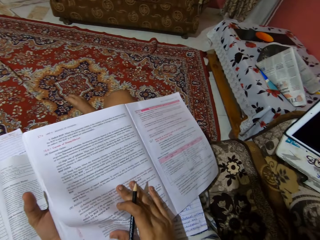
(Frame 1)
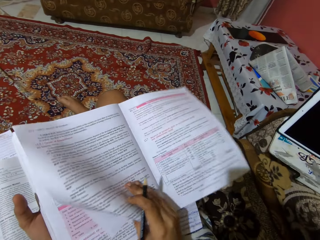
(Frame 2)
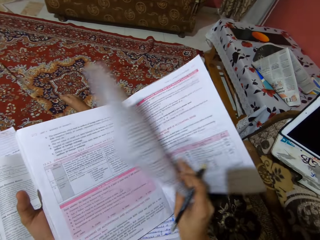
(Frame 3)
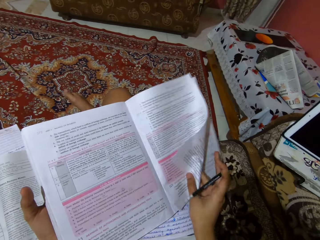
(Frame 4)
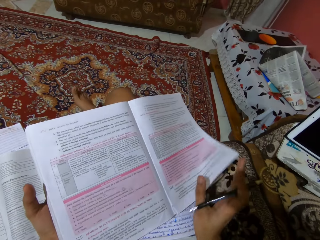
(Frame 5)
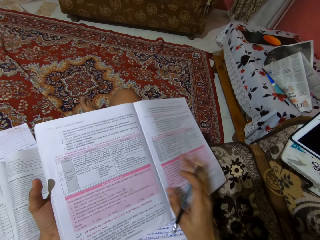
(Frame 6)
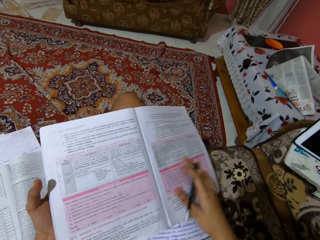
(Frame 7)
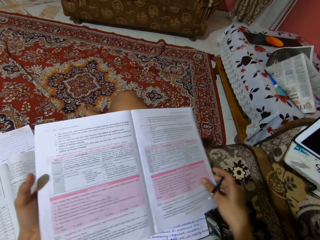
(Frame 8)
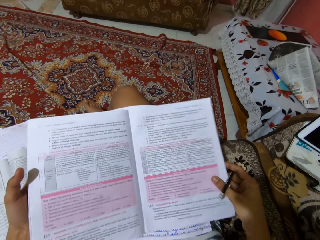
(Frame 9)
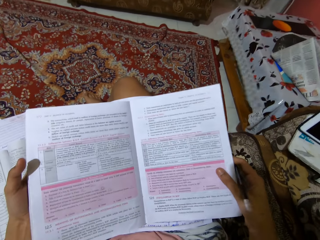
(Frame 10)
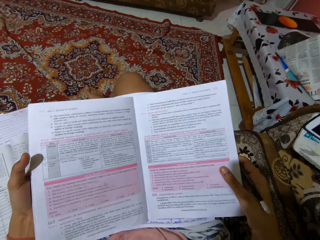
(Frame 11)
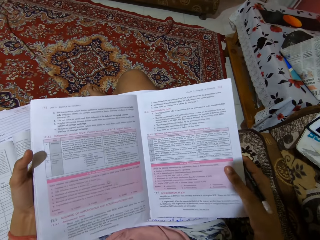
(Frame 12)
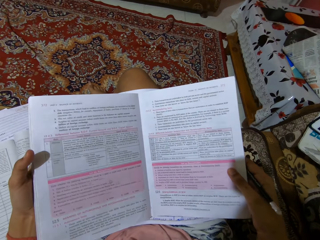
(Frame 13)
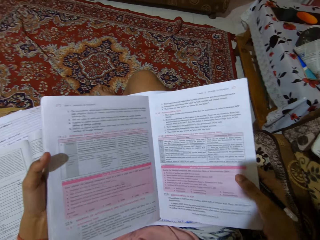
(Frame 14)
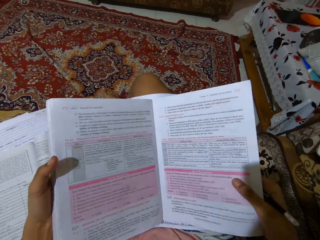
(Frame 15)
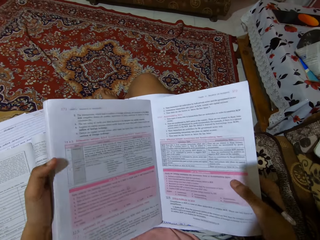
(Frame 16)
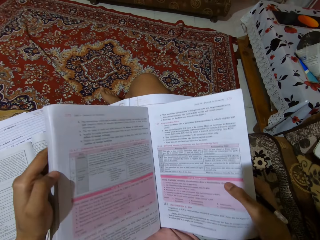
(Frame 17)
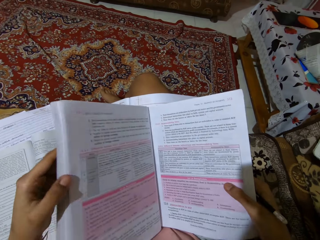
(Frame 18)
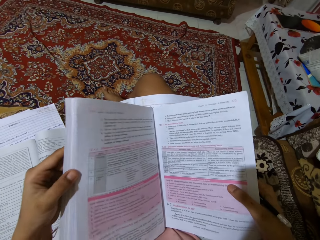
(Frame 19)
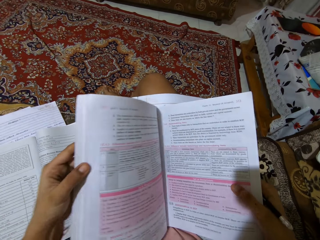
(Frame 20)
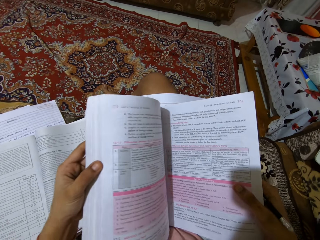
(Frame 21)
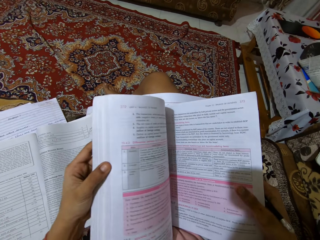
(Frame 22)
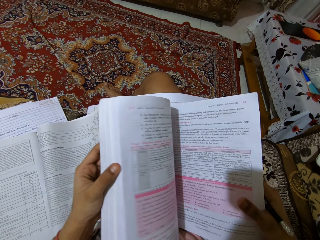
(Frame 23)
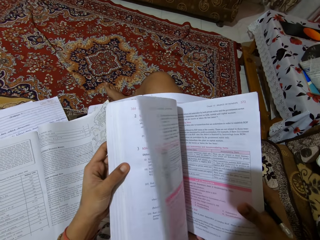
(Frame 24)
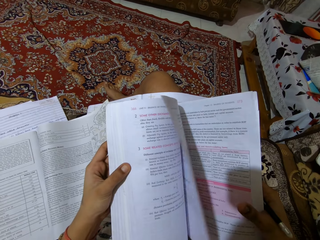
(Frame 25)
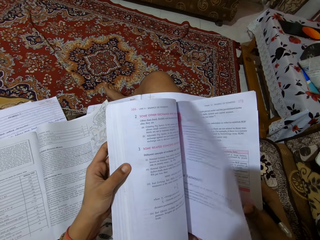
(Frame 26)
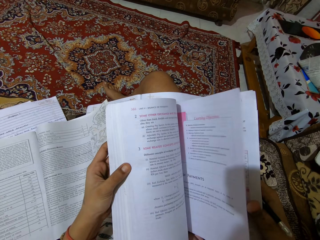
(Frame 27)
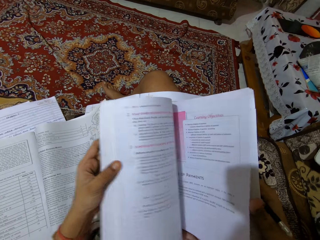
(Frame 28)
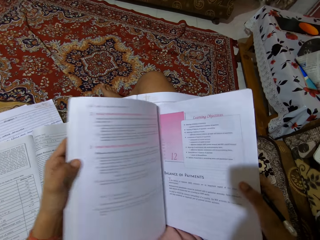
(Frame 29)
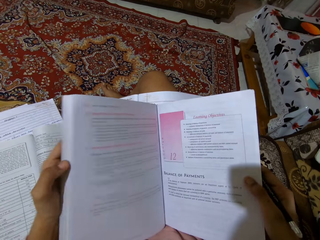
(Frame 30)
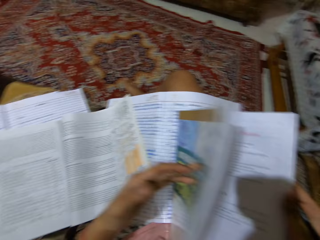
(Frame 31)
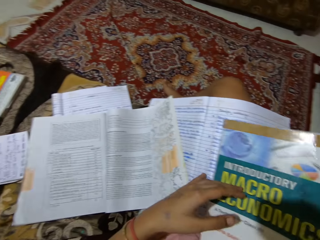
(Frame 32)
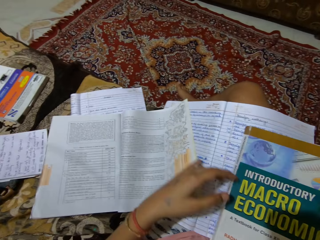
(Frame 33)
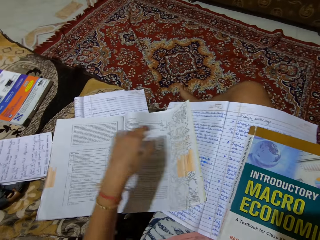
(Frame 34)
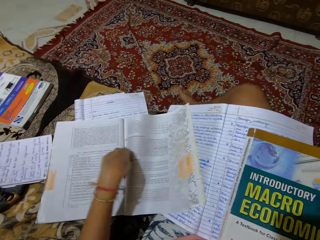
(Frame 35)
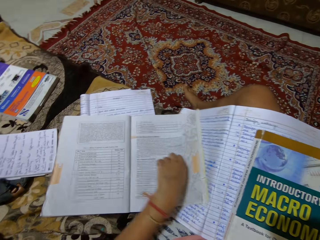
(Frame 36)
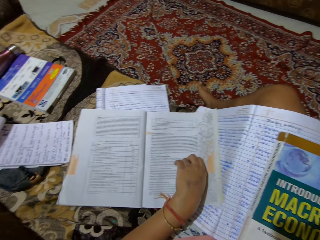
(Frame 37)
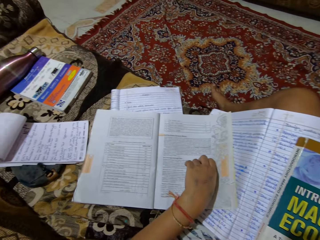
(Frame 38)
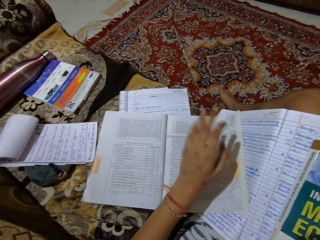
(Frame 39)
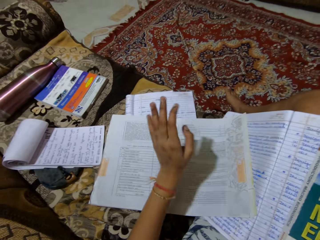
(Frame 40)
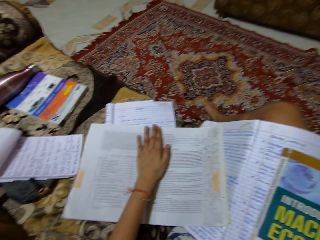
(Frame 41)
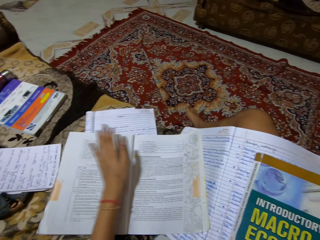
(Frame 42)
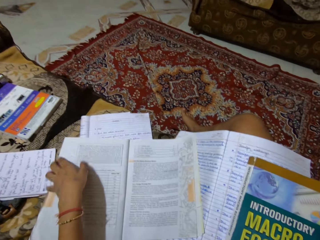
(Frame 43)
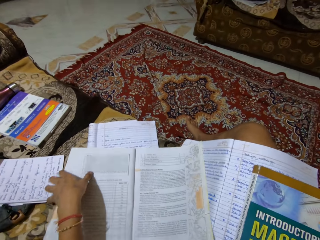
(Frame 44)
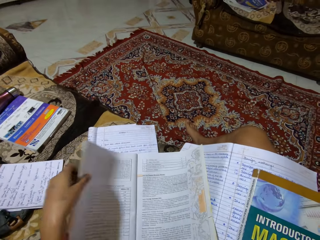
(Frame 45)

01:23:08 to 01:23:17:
The camera wearer looks at the book. She turns over the page. She closes the textbook on her laps. She looks at the book. She touches another textbook on the chair.

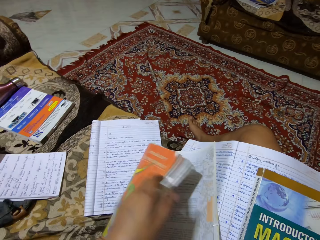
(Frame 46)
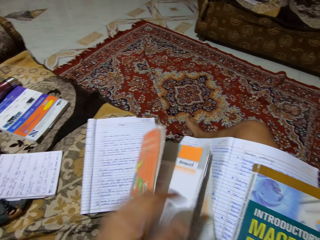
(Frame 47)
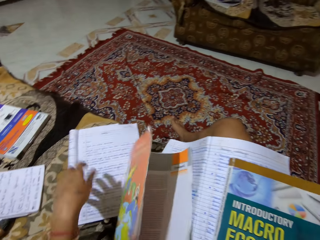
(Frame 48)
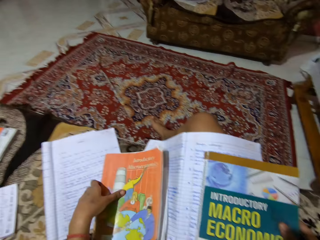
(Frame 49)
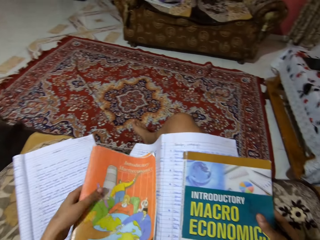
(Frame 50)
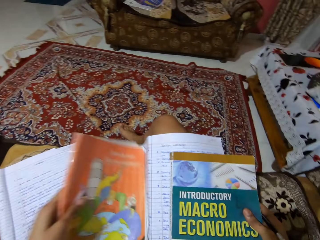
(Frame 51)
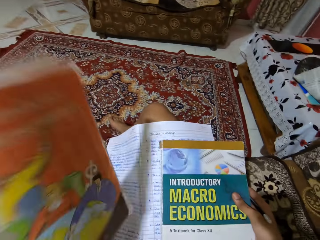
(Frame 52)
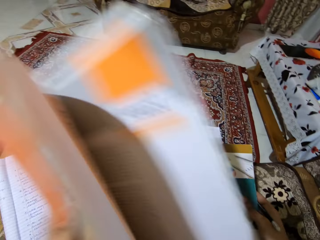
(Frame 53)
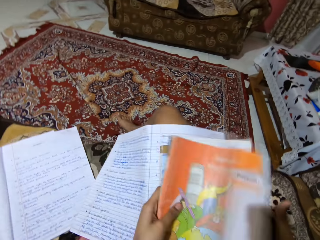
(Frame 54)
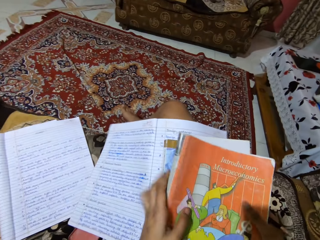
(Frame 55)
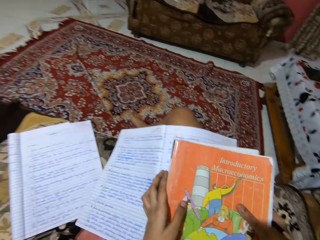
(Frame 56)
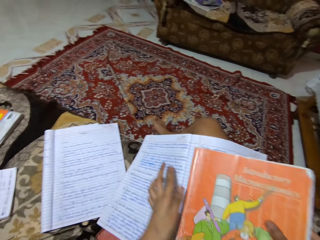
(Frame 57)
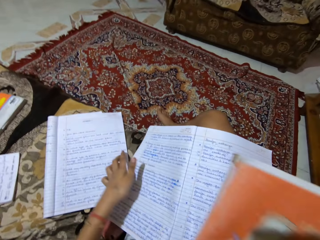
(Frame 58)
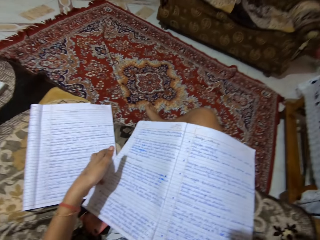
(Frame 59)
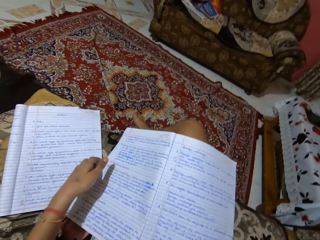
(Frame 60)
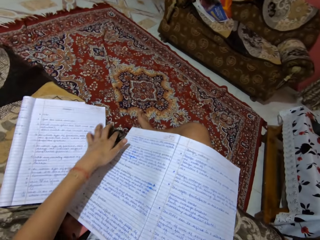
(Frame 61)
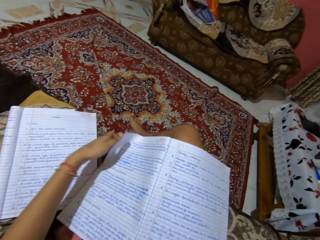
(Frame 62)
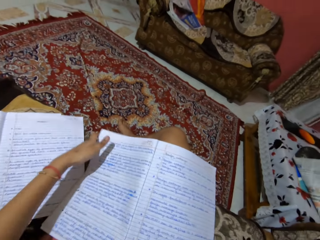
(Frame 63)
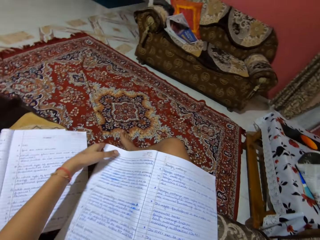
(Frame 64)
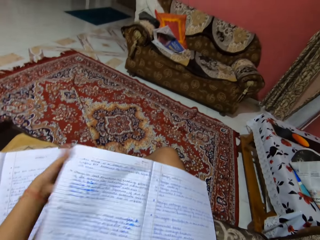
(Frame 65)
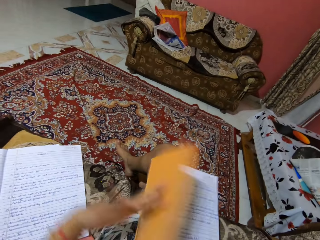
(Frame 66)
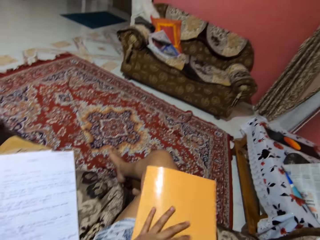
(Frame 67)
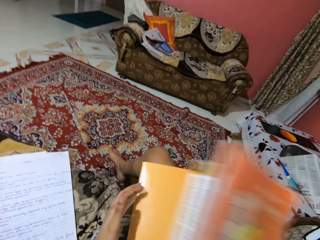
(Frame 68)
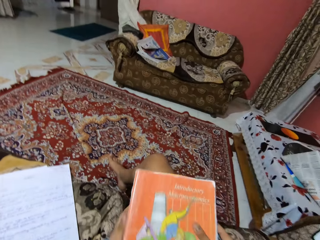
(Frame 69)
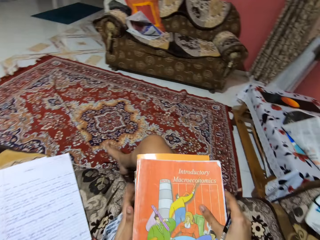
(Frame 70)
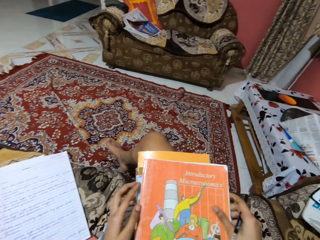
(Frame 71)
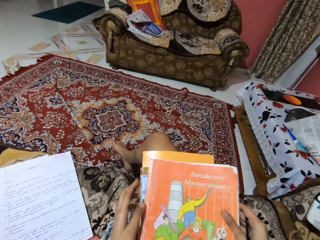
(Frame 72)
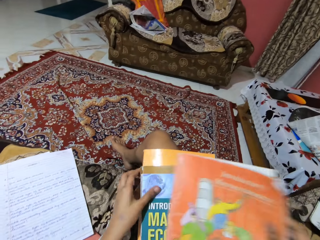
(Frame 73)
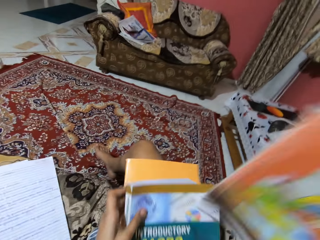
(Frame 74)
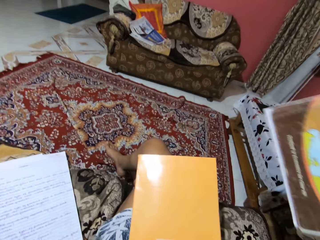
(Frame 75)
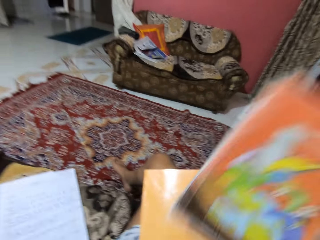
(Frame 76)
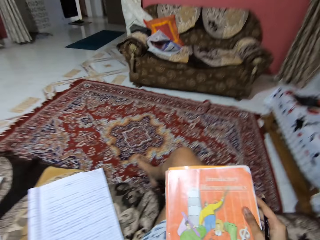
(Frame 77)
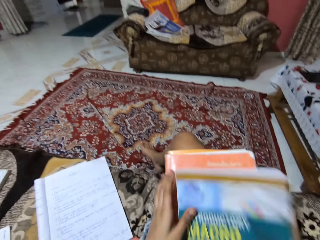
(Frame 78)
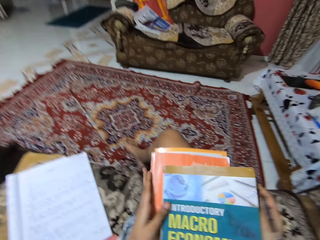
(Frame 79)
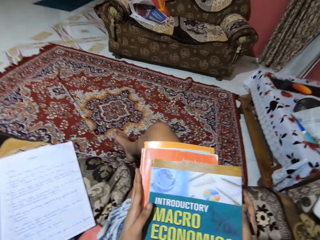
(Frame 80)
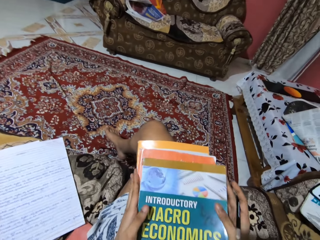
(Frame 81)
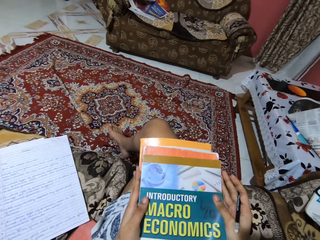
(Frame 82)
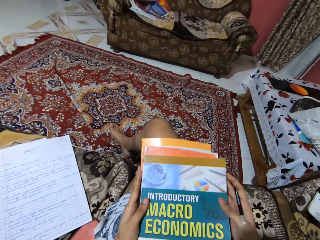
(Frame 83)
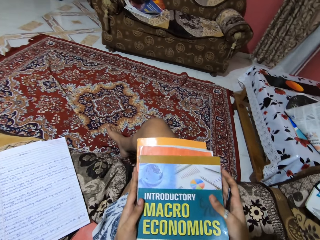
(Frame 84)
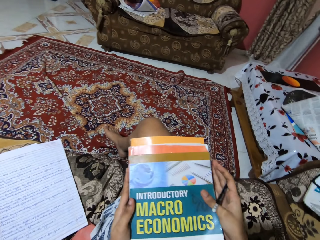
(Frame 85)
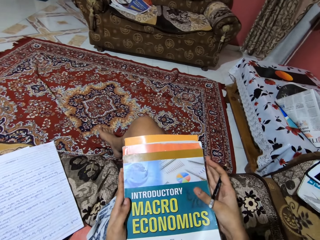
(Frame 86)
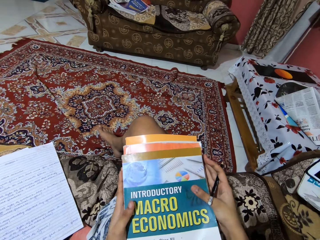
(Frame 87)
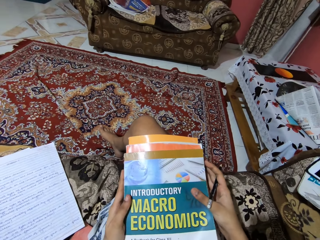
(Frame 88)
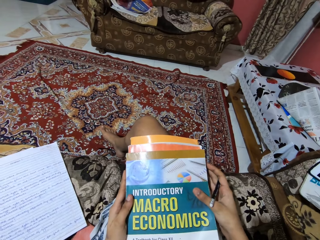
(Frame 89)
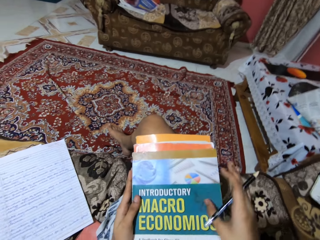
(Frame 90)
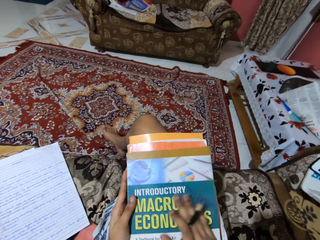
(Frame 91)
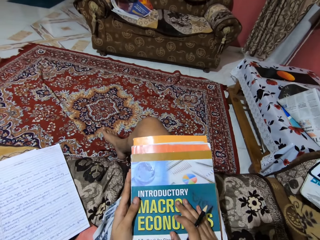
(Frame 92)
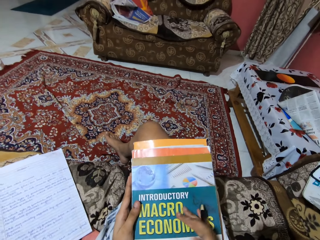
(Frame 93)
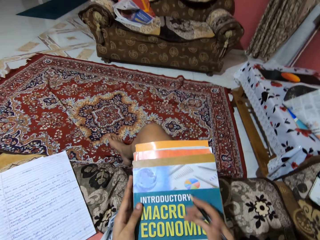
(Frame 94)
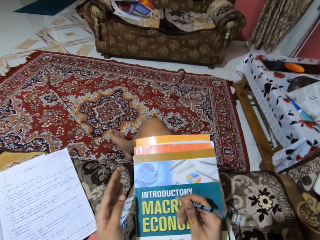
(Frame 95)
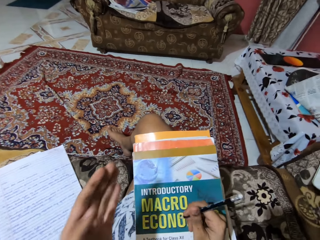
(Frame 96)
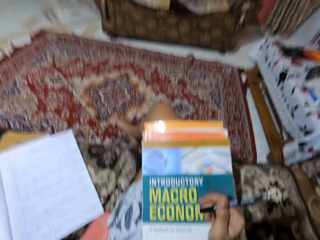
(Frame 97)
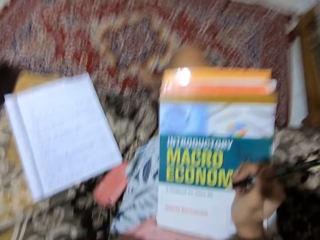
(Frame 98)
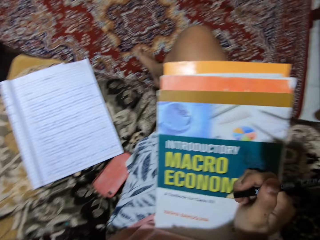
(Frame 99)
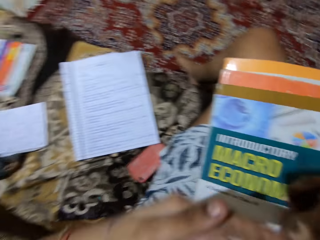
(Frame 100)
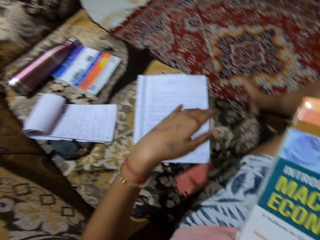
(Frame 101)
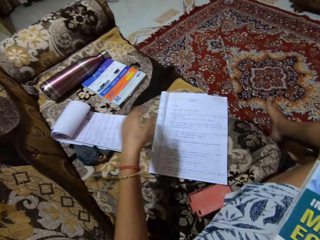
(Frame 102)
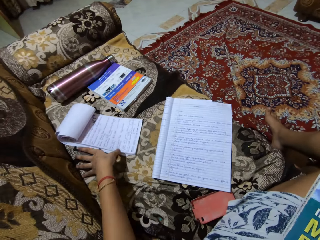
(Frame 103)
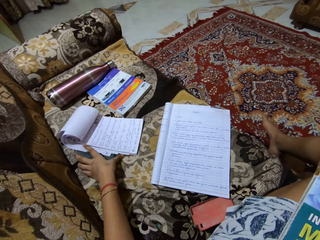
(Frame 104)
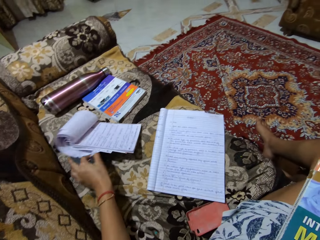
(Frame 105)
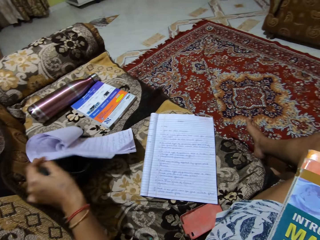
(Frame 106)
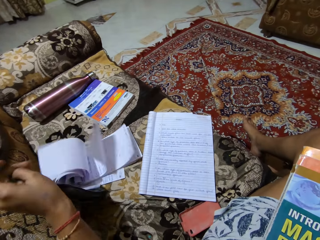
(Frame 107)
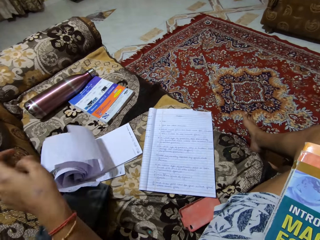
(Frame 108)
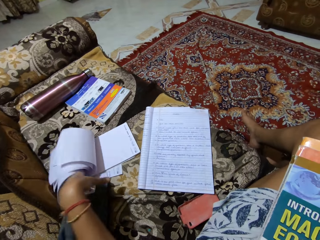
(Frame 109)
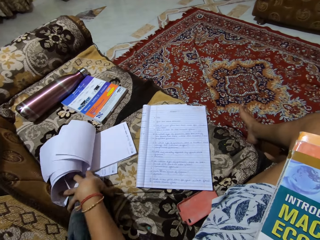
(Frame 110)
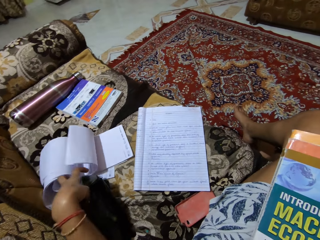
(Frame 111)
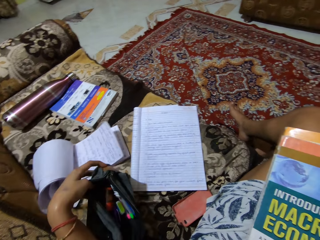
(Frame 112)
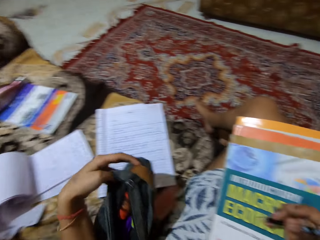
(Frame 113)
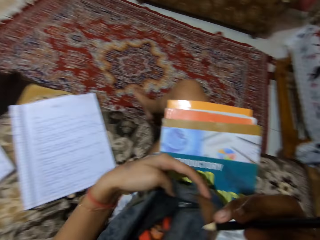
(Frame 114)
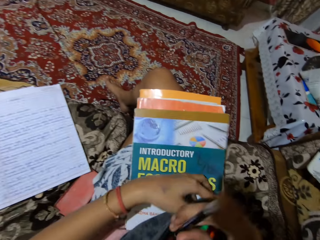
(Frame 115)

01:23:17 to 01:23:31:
The camera wearer closes the textbook on the chair. She picks up the textbook from the chair. She talks. She drops the textbook on her laps on top of another book. She removes the textbooks from her laps. She touches a notebook on her laps. She closes the notebook on her laps. She drops the textbooks on her laps on top of another book. She sneezes. She picks up a purse from the chair.
